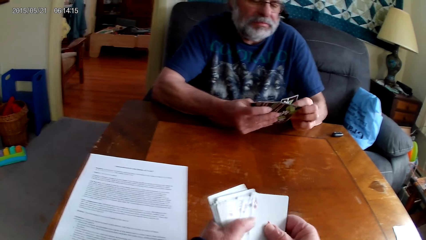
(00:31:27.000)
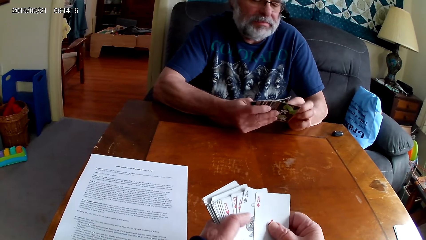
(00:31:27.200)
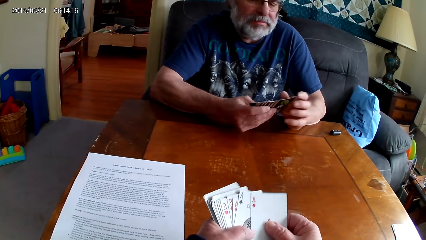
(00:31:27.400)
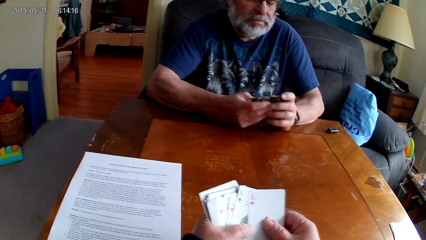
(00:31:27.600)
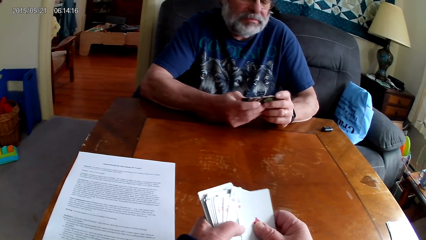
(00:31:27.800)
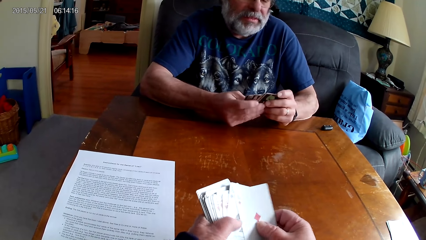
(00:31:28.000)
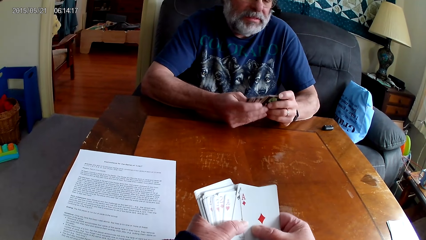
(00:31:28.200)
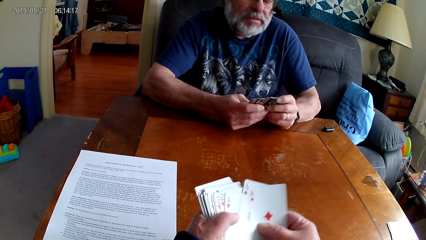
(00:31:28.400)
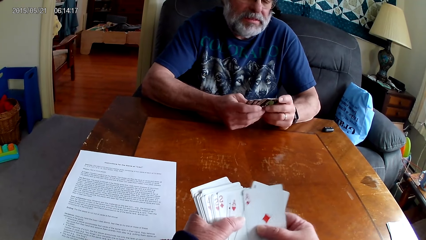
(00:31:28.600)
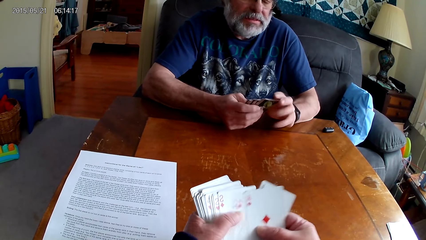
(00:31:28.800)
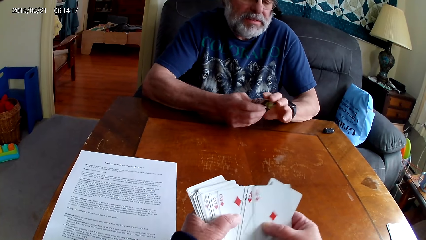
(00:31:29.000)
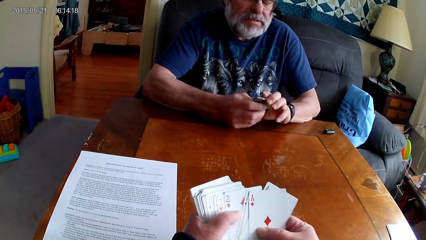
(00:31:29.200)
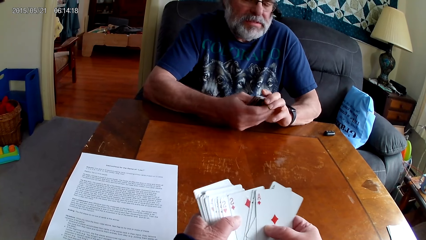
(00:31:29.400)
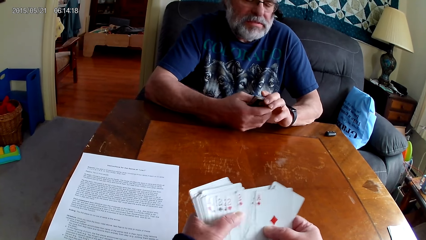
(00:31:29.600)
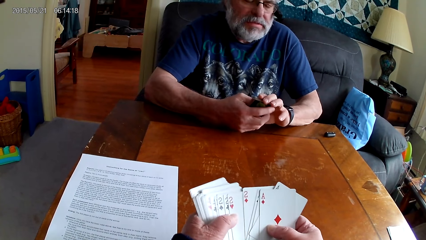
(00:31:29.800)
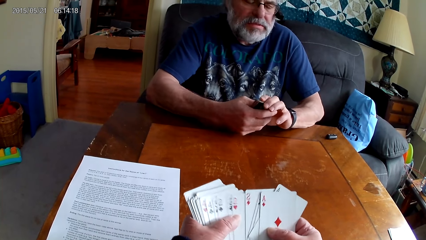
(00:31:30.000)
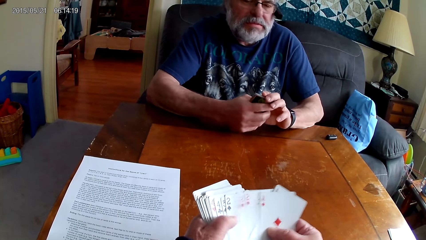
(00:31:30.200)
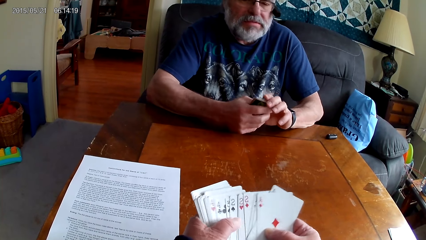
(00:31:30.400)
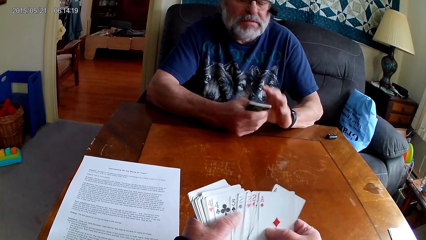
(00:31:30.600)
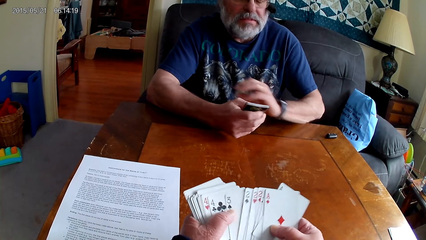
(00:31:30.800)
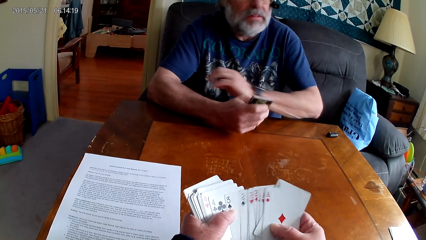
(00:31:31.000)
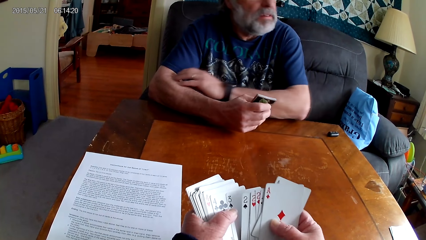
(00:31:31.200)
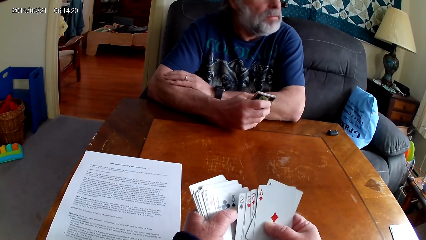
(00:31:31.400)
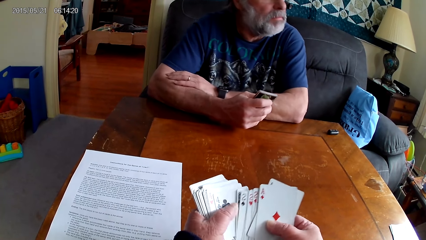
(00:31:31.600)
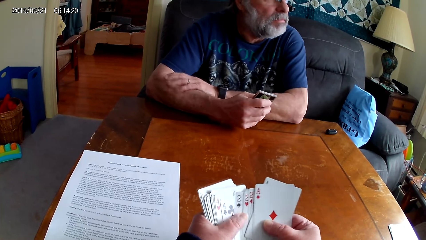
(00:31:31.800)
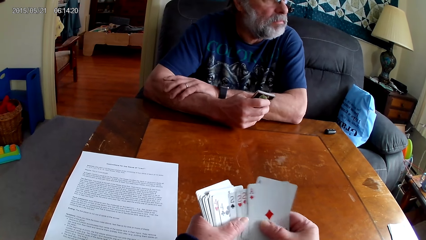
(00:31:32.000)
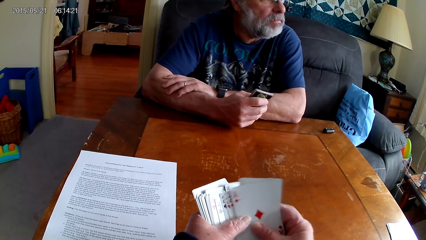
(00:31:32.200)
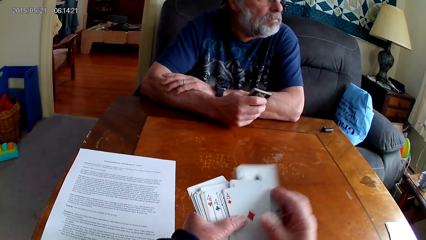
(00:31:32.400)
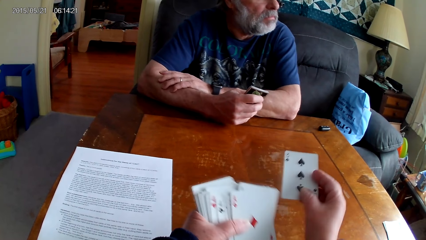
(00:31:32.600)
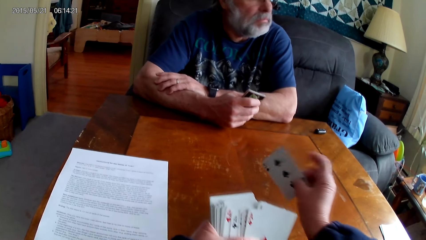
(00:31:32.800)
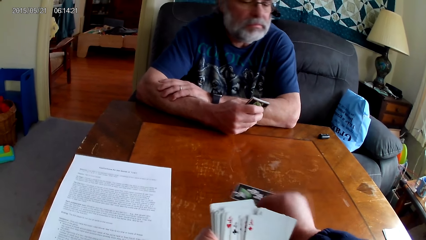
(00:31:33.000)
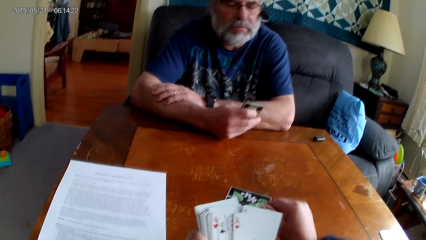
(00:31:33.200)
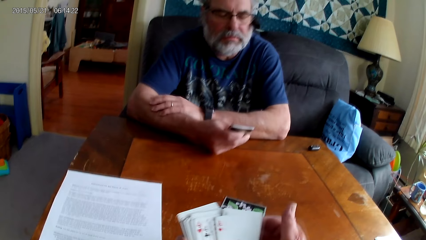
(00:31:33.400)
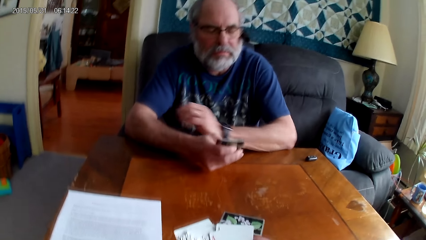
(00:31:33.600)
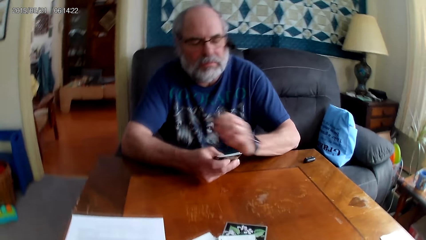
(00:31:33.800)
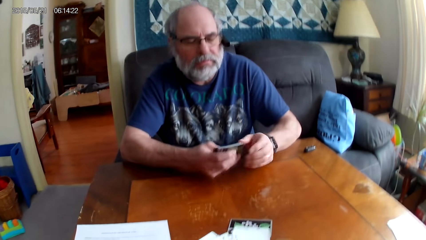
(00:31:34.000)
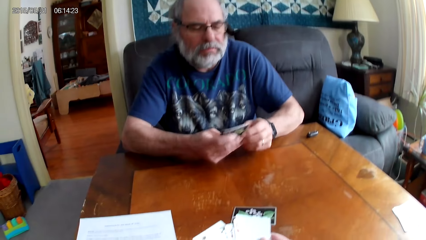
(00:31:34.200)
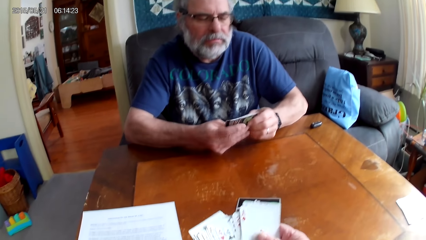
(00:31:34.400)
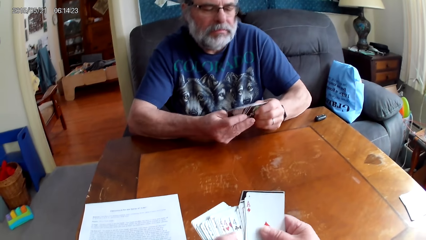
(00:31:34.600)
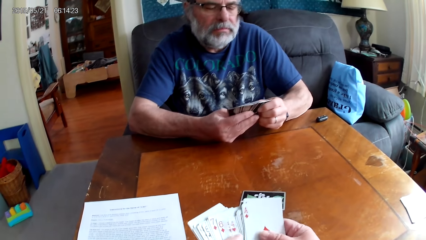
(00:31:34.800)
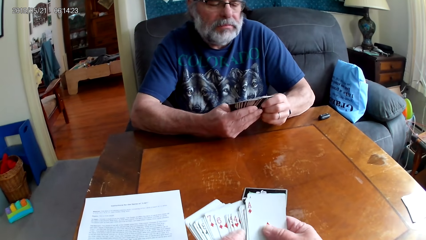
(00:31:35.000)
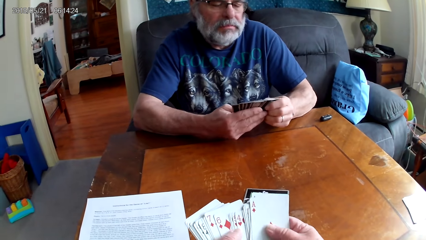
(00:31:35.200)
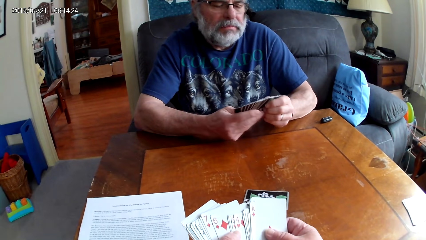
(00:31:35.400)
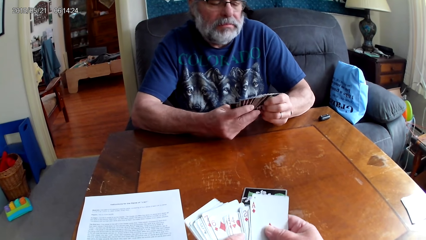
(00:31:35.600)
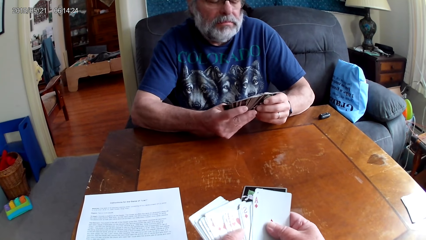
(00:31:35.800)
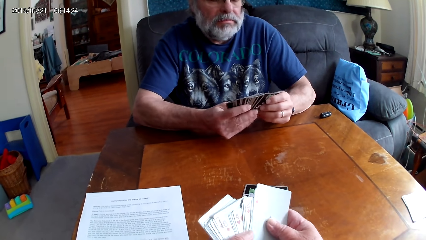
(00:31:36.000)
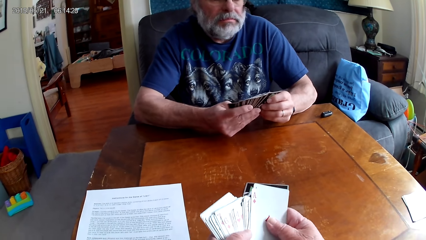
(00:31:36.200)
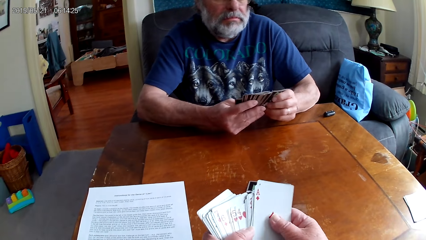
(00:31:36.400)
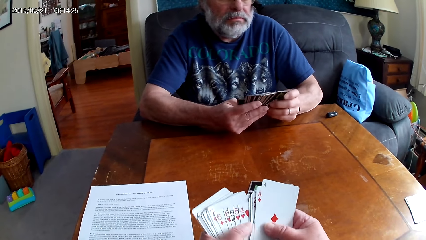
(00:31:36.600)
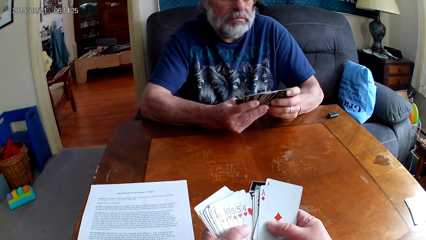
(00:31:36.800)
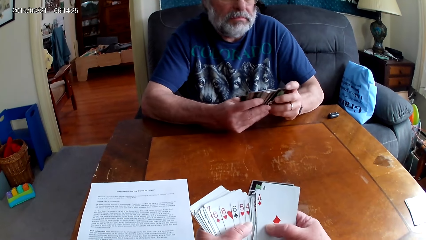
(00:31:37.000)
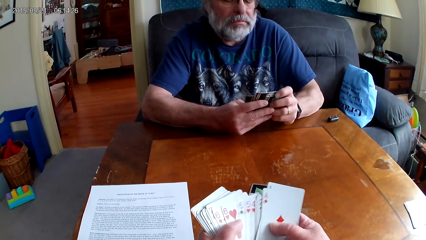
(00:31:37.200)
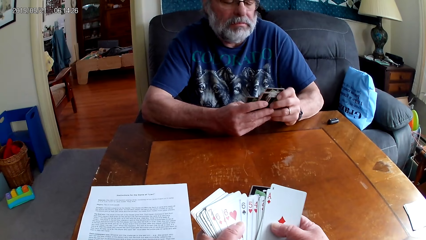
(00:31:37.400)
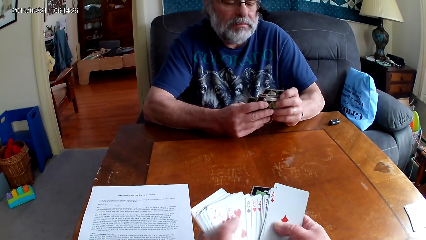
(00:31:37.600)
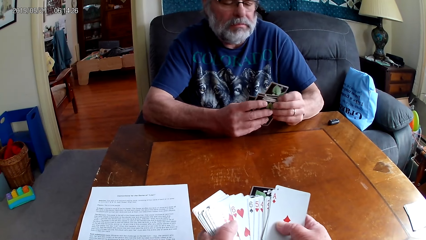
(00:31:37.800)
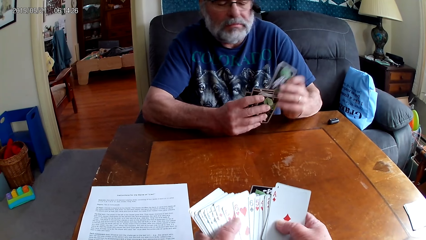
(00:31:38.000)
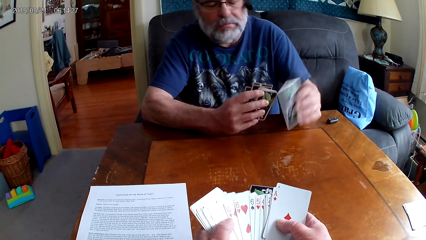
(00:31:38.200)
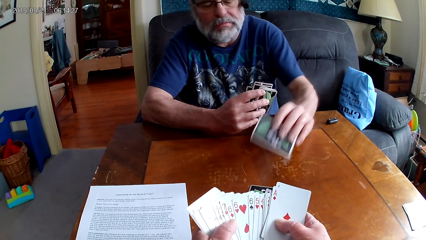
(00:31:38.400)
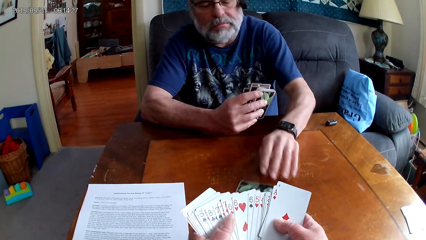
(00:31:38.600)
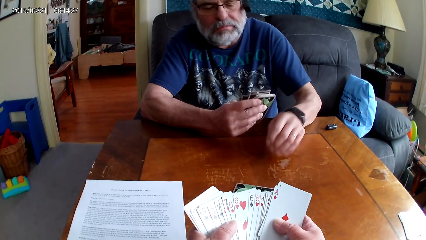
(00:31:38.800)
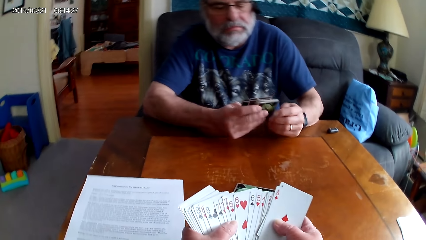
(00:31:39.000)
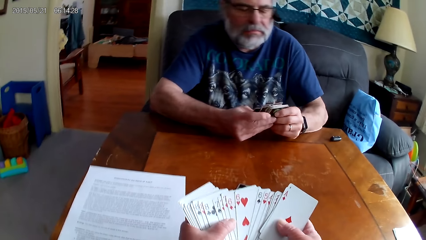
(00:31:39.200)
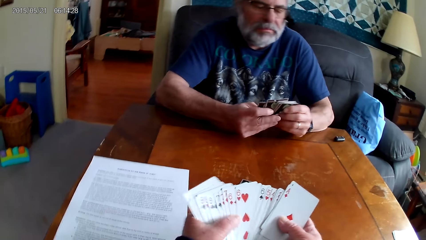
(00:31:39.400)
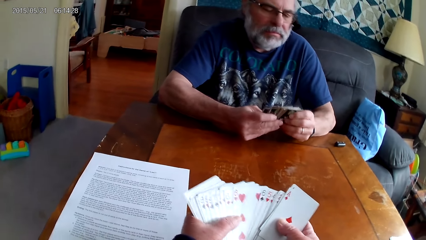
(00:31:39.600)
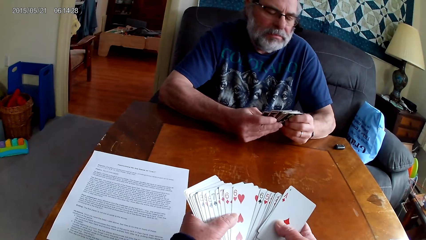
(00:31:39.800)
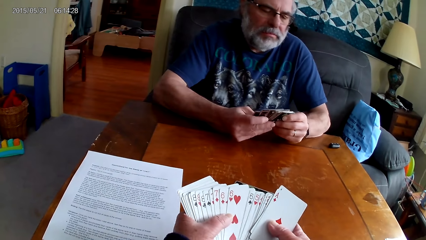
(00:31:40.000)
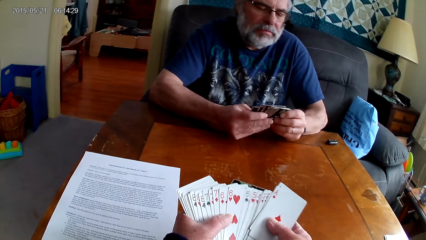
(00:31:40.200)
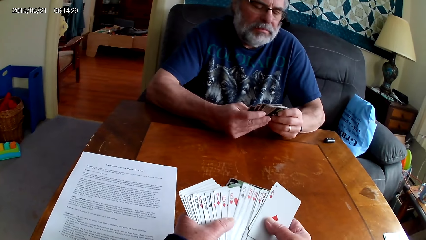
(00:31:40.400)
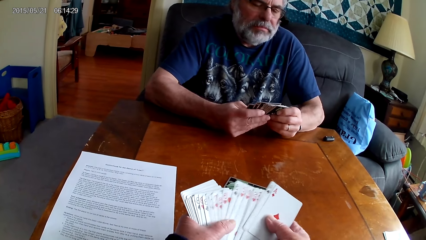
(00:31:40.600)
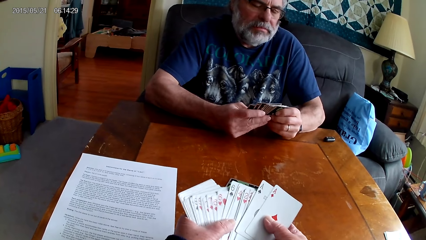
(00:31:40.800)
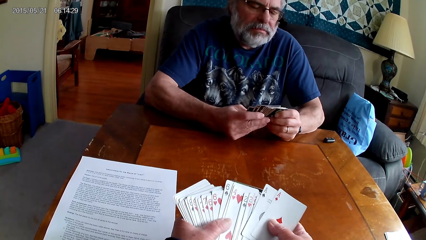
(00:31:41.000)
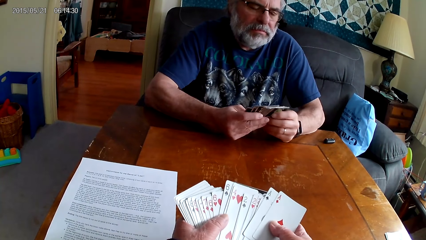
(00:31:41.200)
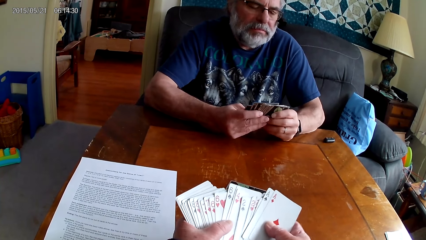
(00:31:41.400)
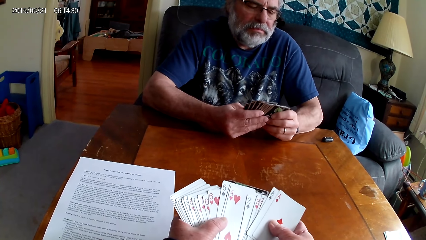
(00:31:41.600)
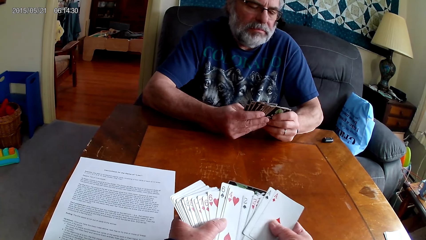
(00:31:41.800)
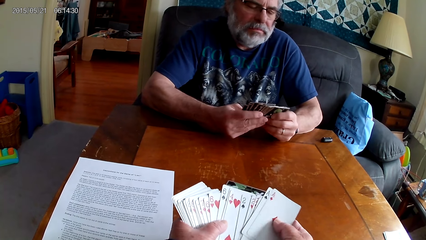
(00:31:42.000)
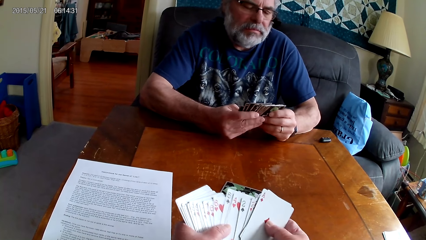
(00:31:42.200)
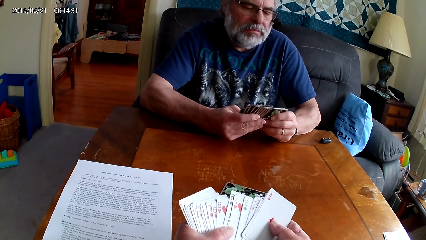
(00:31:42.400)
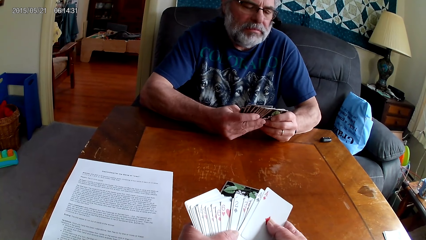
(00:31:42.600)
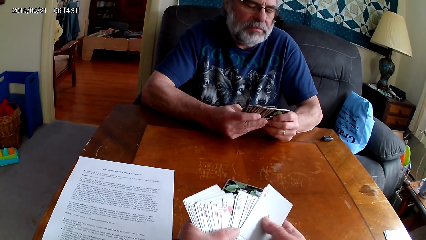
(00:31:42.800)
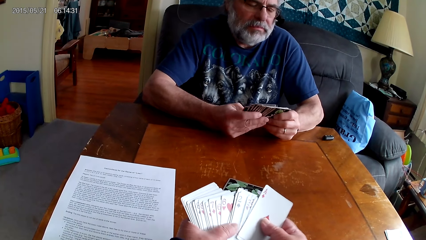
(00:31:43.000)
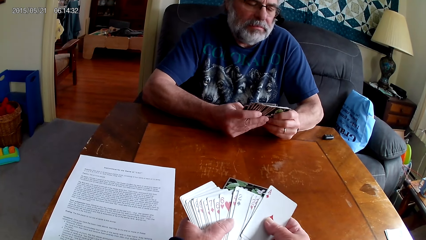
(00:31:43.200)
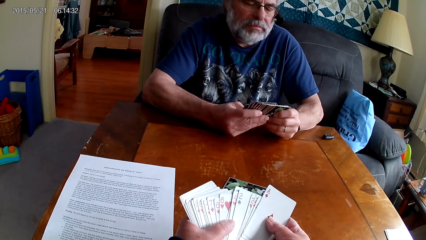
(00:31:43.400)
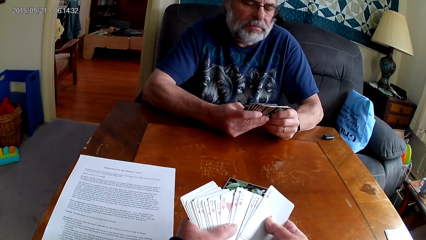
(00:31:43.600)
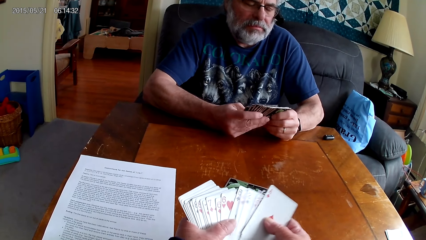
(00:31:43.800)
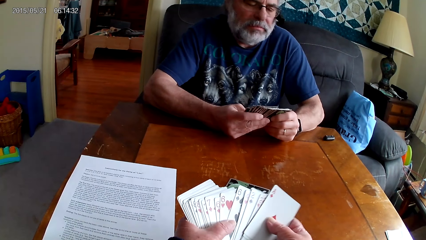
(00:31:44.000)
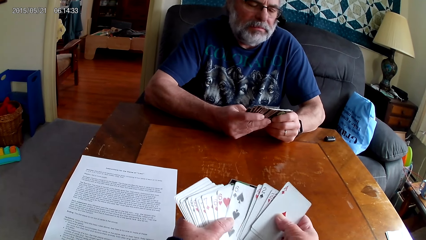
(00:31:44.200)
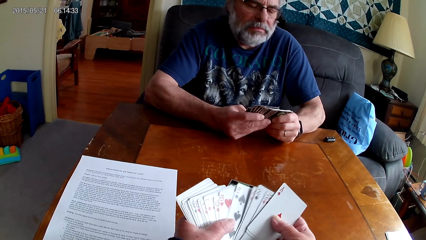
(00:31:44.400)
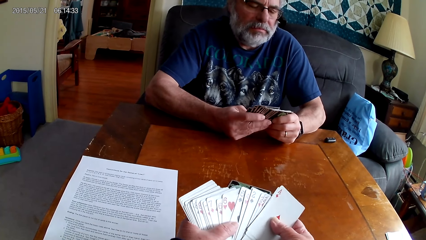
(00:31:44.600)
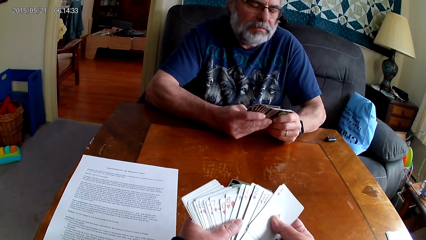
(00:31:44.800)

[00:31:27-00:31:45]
The camera wearer puts a card on the table. They arrange cards. A person puts a card on the table. The camera wearer arranges cards.
